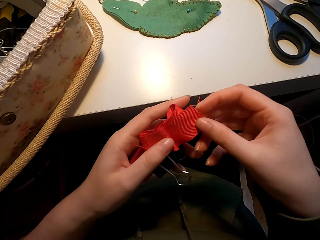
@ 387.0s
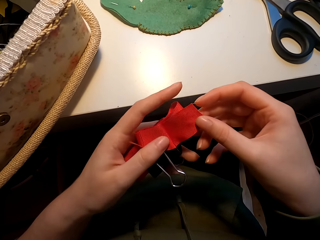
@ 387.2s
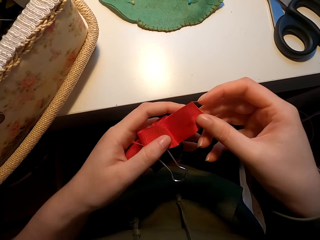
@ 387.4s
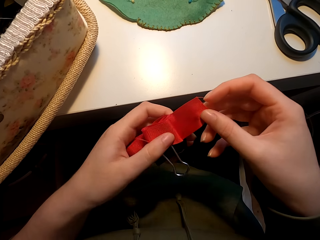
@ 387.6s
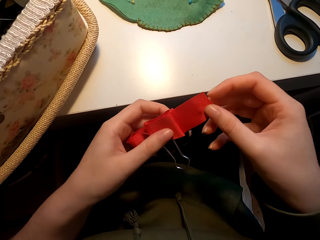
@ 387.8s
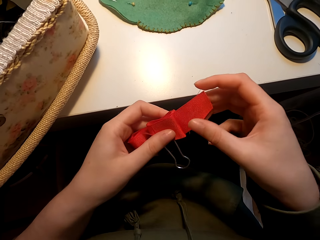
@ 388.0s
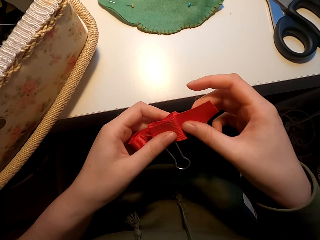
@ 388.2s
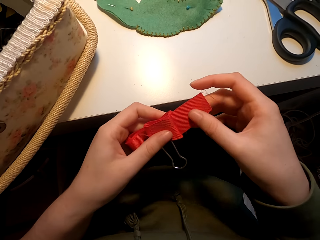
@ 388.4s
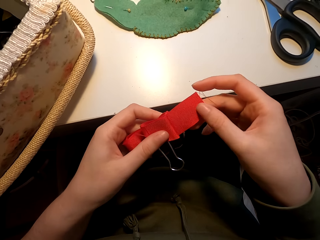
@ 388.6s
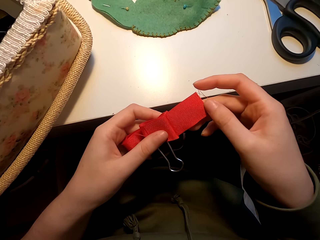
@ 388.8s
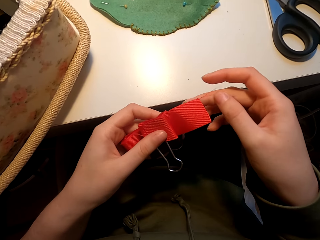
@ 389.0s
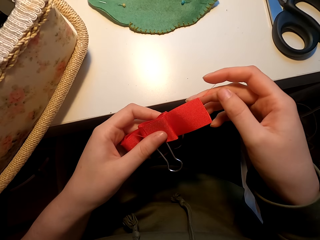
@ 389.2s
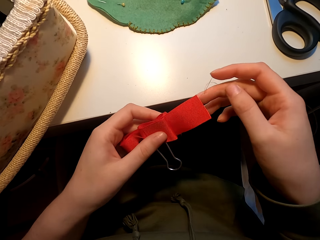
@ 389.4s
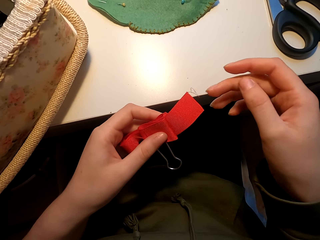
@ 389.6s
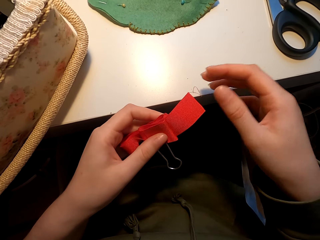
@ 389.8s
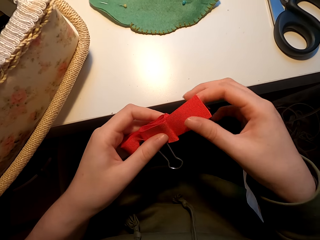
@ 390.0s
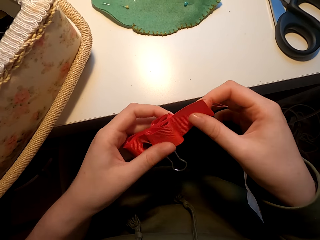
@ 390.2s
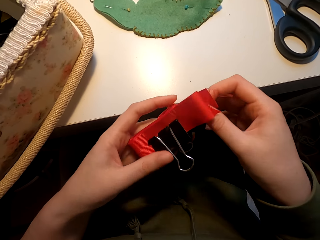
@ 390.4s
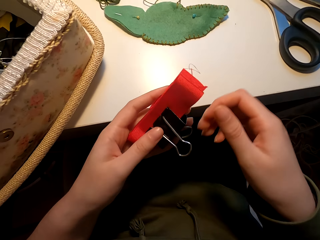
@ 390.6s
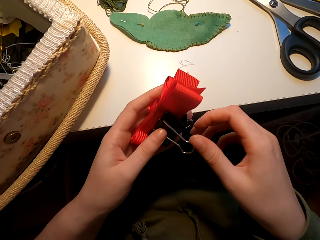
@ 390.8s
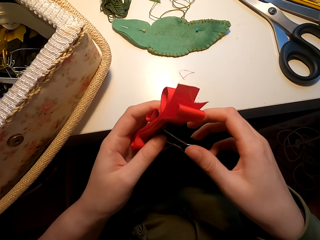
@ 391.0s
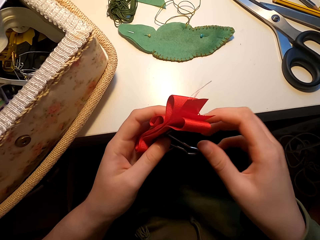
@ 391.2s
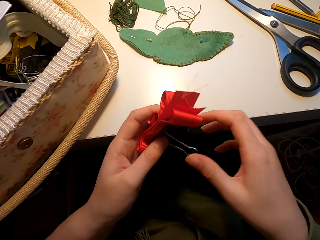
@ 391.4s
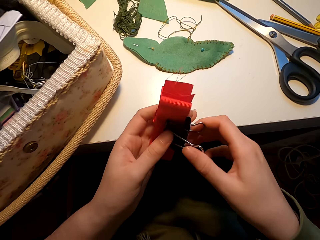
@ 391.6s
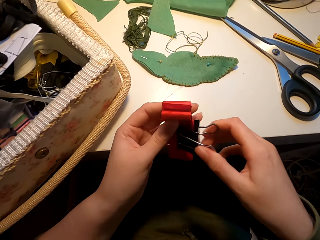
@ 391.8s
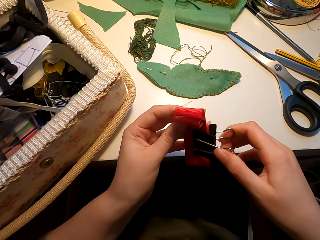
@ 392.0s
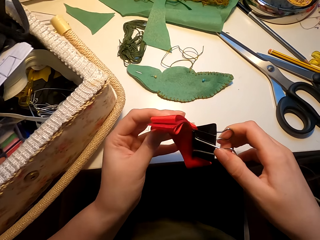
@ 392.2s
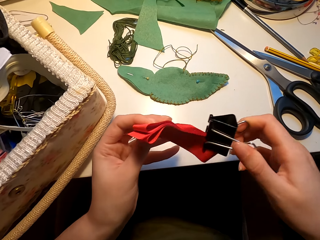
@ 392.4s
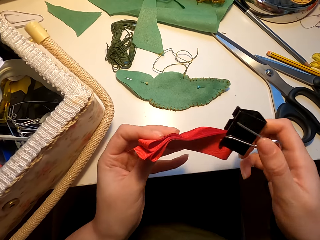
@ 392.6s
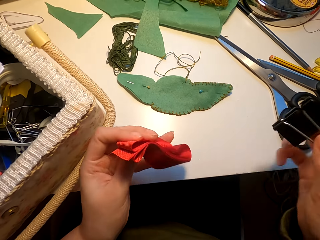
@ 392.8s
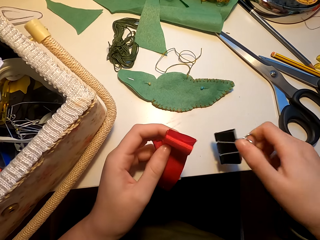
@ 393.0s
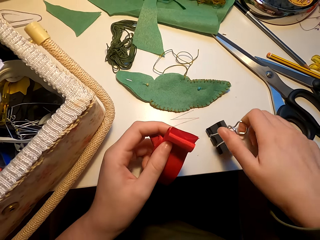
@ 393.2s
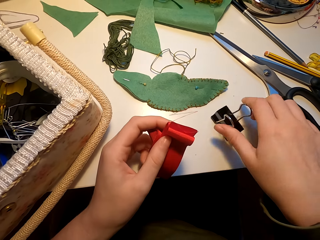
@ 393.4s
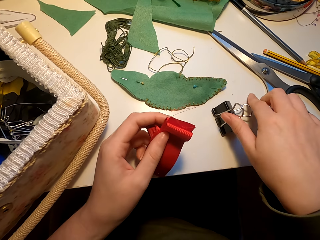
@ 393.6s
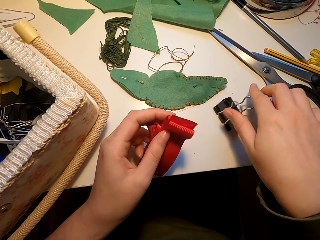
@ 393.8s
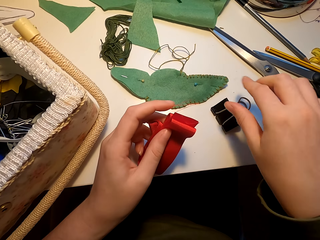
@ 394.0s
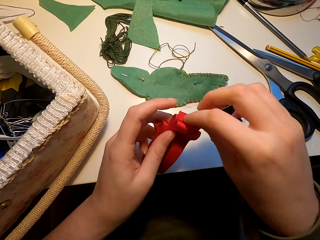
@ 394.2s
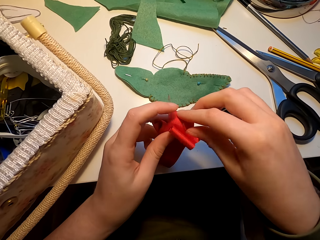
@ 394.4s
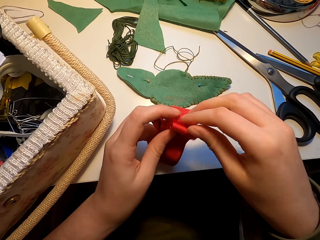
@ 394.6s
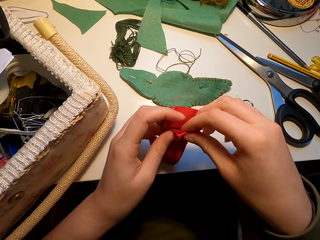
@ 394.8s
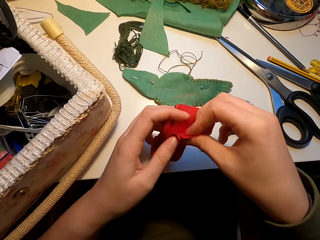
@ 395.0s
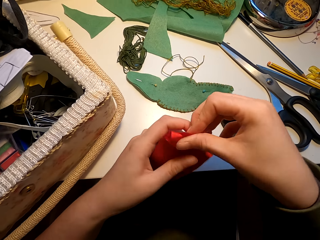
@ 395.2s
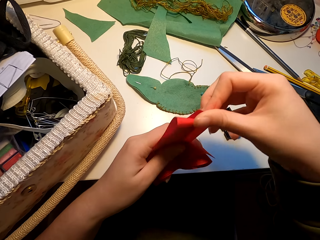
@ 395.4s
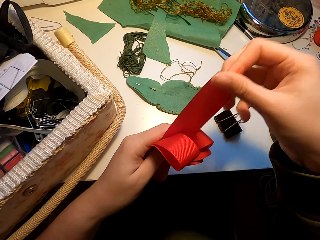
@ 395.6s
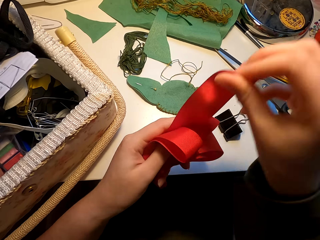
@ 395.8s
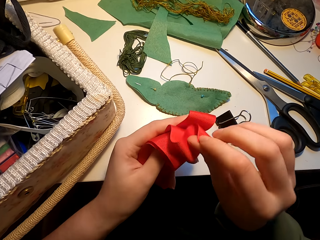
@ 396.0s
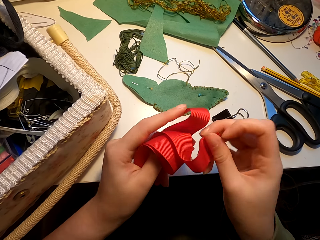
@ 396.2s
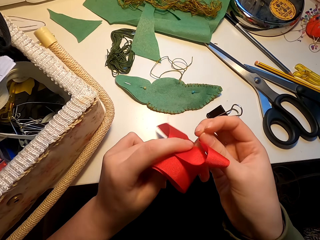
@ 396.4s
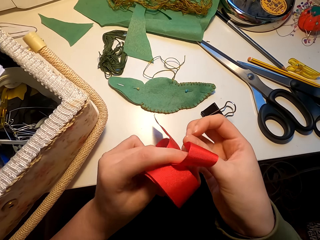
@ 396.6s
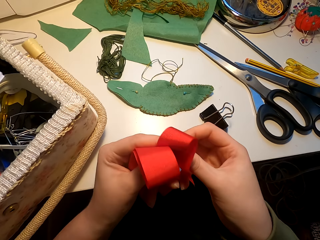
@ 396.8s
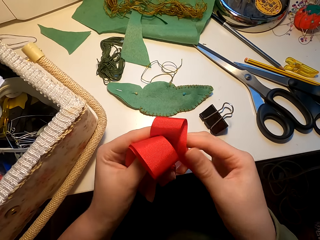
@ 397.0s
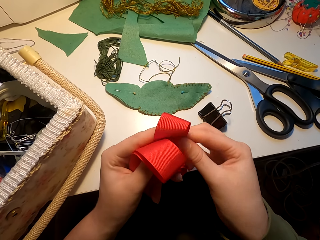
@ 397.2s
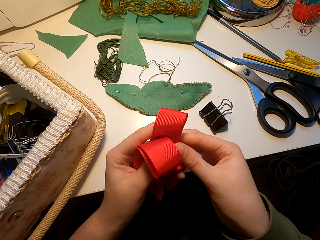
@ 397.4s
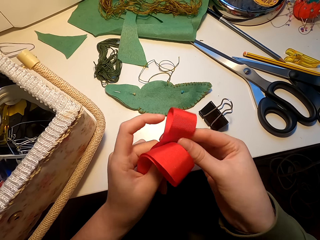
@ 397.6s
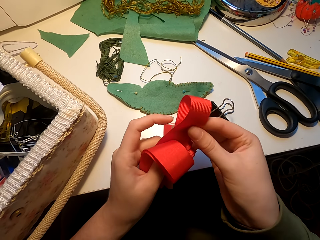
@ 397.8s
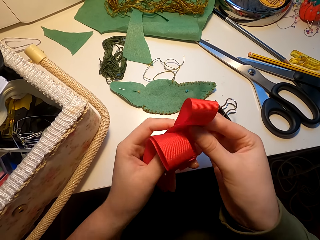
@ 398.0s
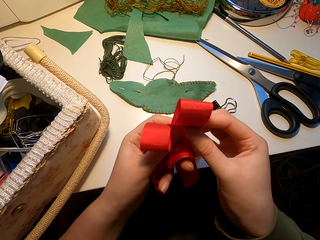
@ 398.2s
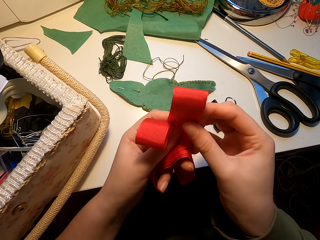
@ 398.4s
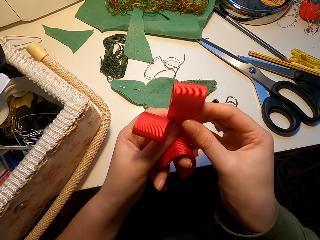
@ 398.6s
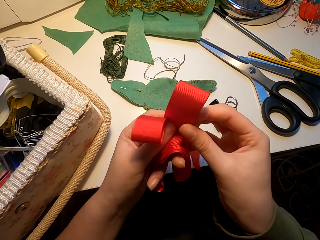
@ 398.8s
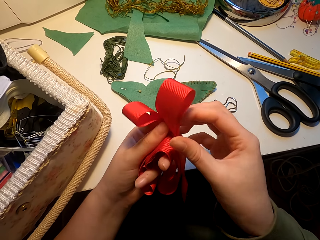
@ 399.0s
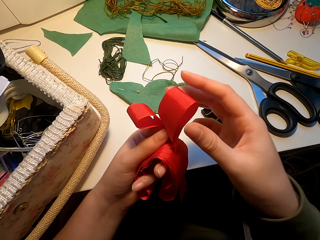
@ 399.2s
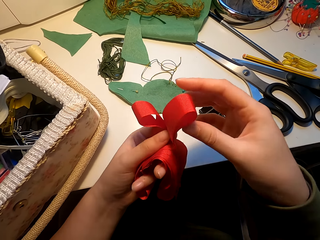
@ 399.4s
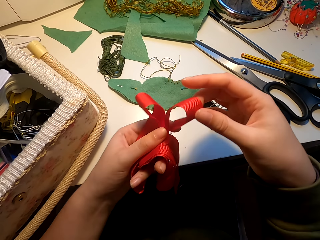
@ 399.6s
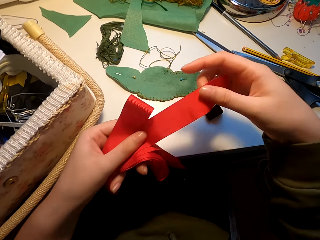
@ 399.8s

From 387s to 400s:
The camera wearer places the flower holder on the table. They remove the peg holding the ribbon. They align the flower. They fold the ribbon.

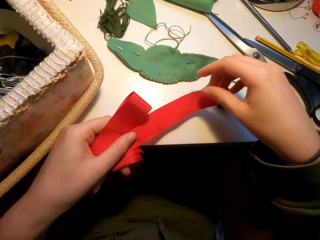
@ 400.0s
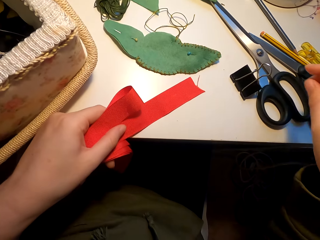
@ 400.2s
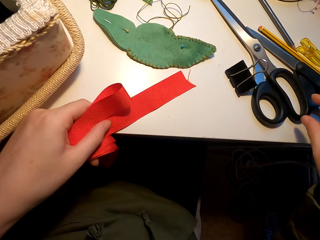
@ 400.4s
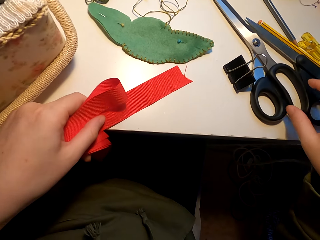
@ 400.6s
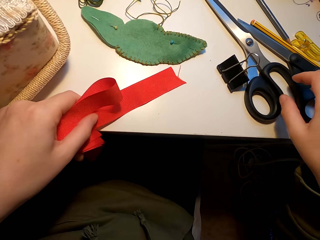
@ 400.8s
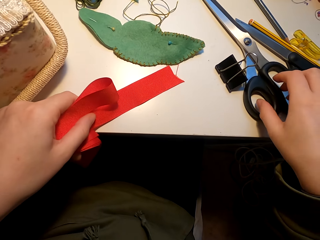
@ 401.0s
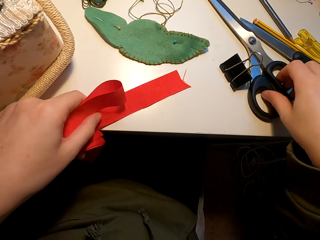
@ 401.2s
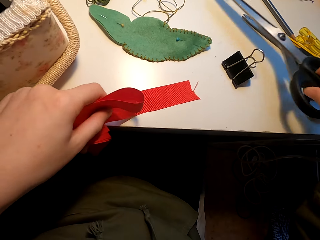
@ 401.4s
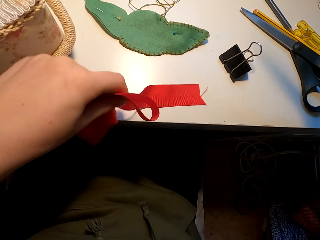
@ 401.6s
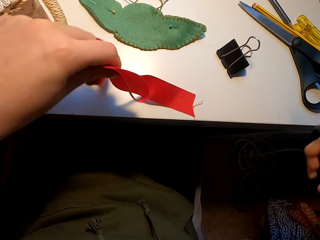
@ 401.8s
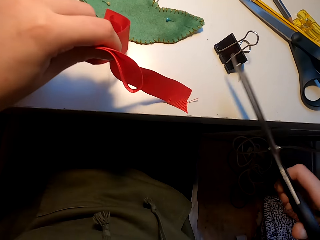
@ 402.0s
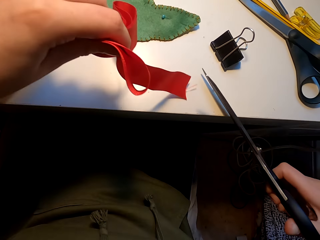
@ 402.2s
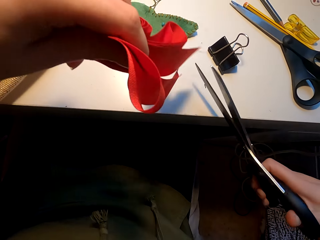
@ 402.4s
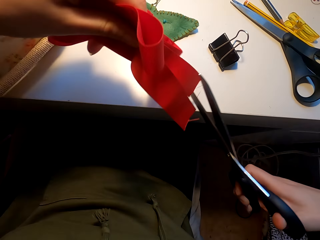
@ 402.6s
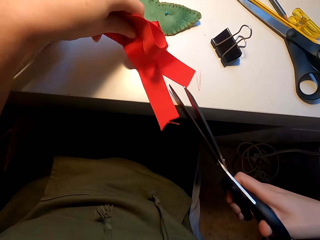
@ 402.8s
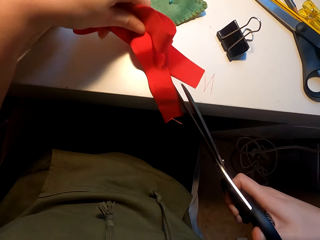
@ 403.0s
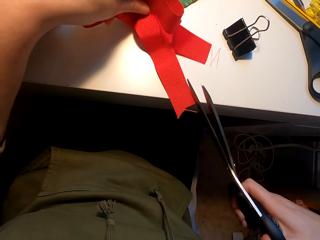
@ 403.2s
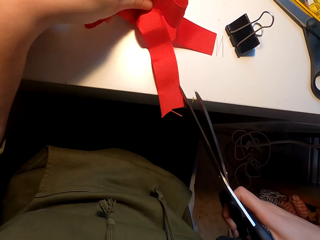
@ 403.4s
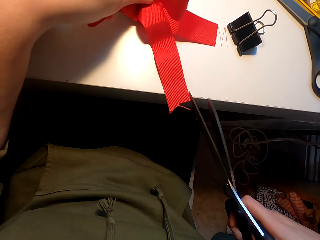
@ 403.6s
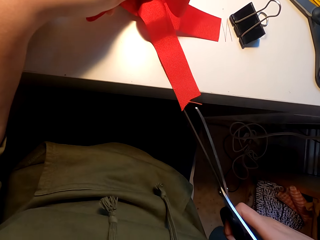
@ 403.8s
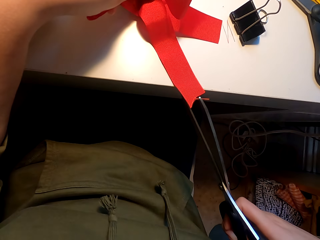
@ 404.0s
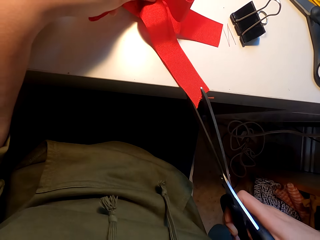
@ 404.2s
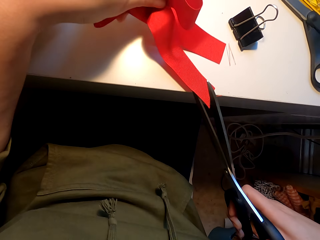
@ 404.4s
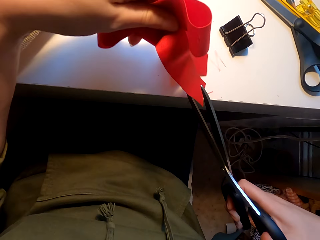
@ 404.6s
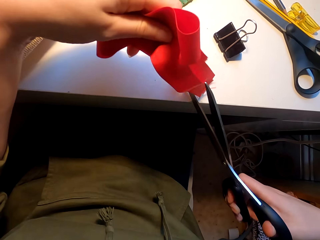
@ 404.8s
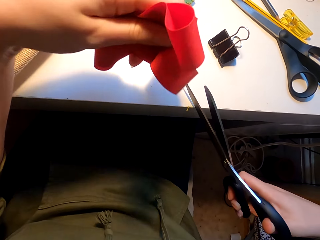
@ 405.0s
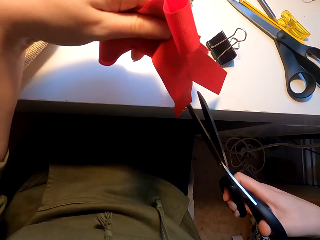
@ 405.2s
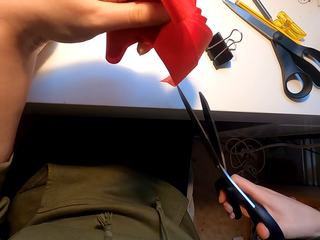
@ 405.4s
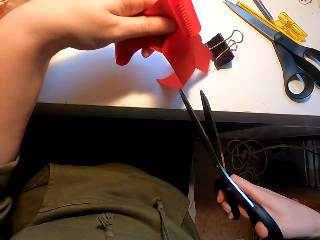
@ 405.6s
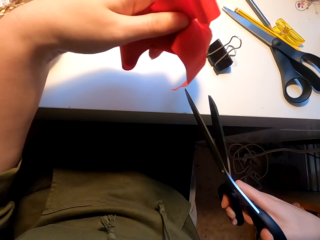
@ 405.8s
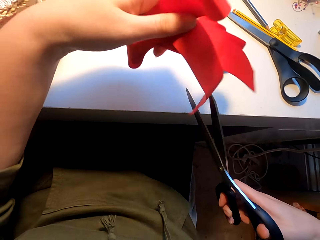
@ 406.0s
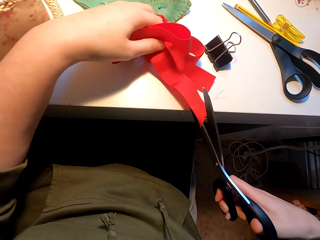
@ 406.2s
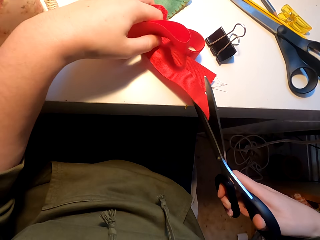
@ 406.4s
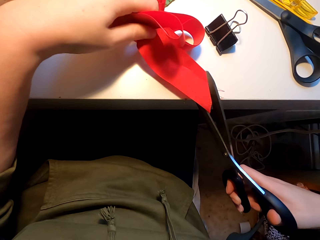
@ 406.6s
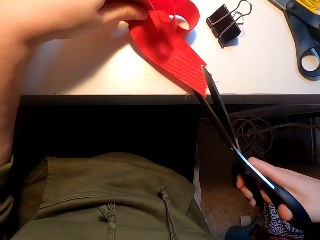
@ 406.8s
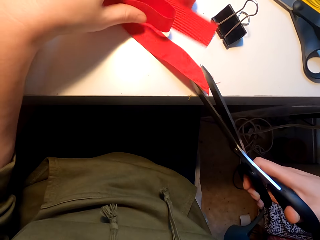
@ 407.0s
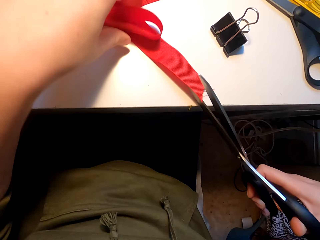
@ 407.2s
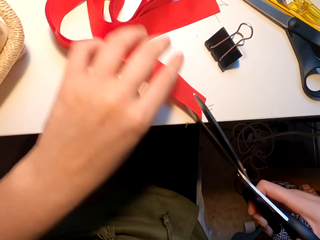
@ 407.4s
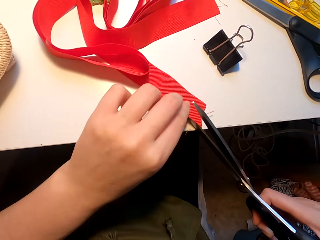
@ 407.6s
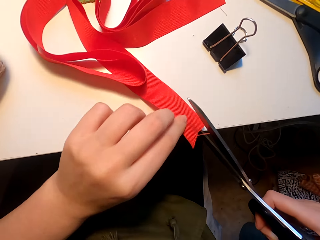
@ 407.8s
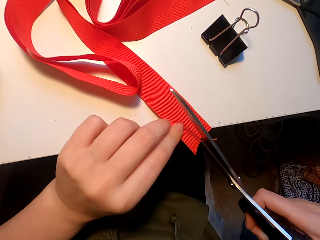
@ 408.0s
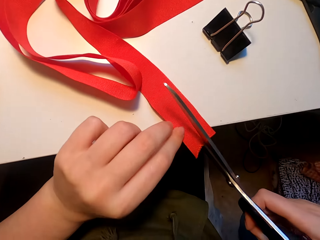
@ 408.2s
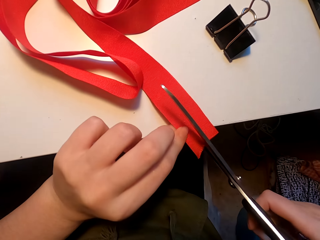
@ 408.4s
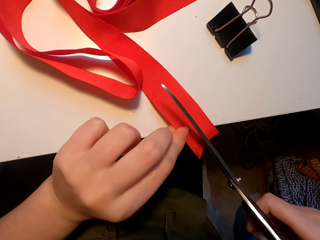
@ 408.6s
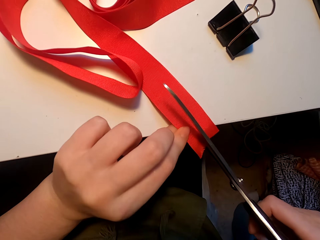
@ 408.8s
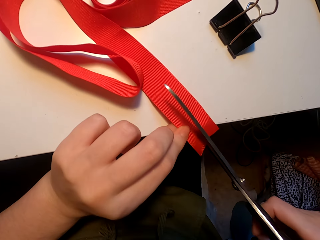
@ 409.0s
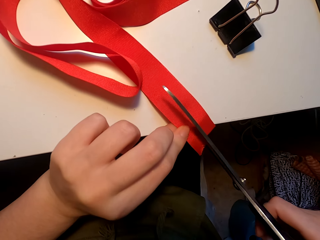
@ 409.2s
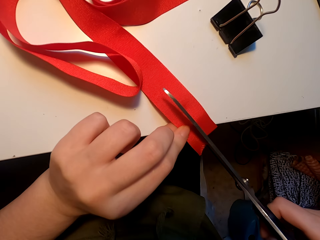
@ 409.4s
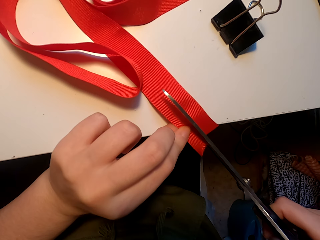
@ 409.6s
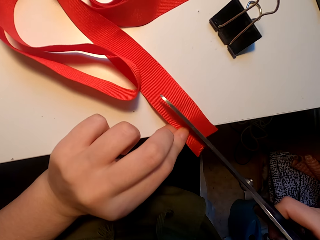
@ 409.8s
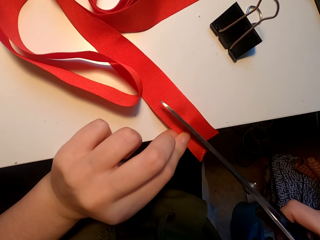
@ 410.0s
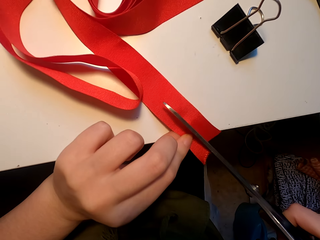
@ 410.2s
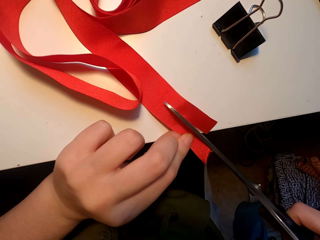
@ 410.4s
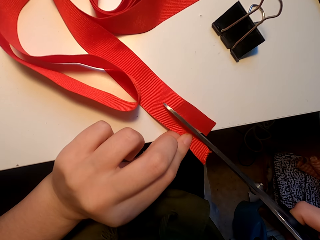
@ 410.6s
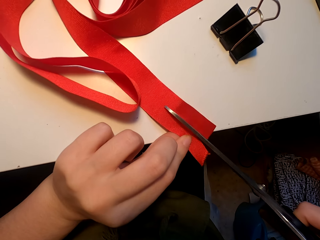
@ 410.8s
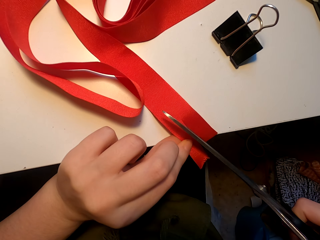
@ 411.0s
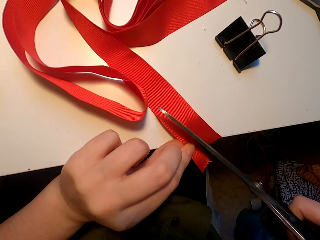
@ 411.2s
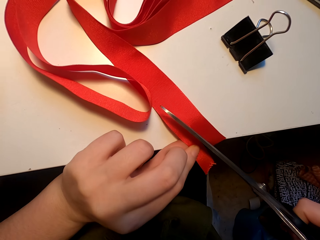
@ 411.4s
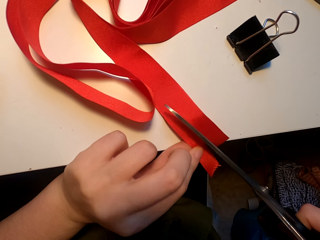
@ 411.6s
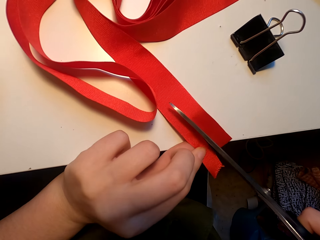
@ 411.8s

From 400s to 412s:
The camera wearer places the flower on the table. They pick up a pair of scissors. They cut the ribbon.
